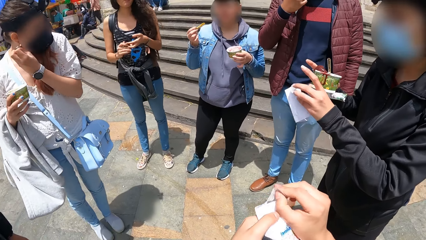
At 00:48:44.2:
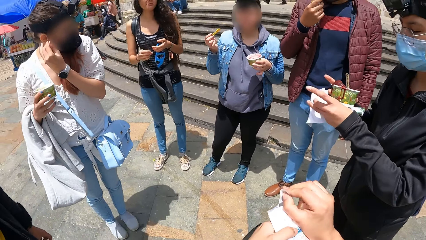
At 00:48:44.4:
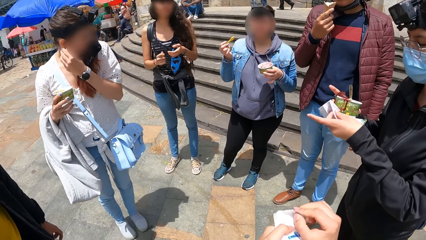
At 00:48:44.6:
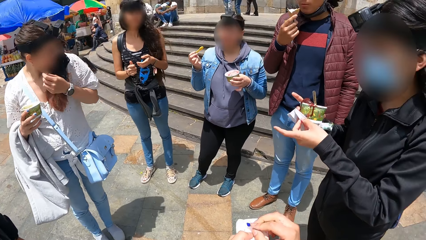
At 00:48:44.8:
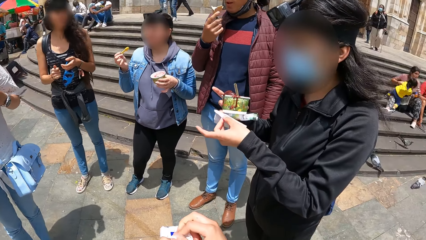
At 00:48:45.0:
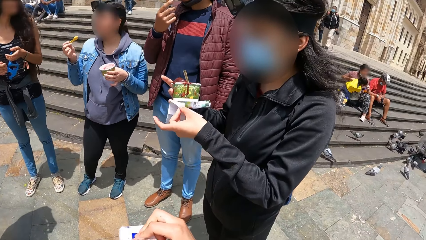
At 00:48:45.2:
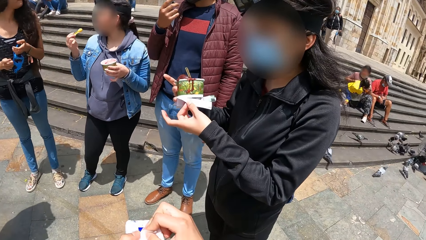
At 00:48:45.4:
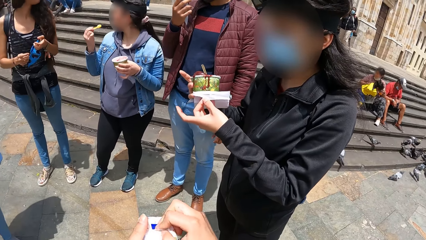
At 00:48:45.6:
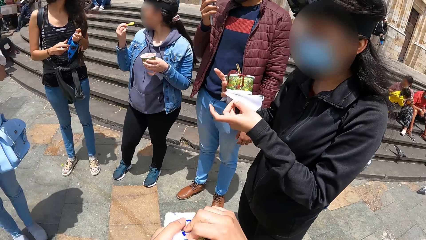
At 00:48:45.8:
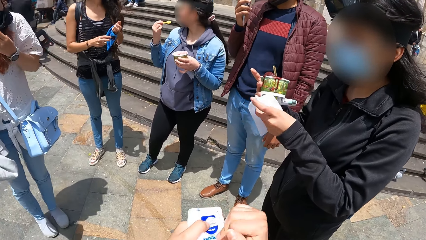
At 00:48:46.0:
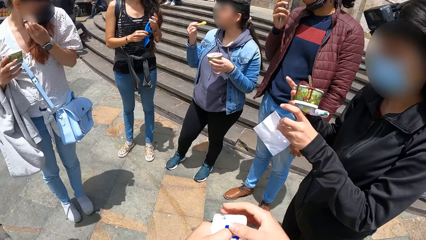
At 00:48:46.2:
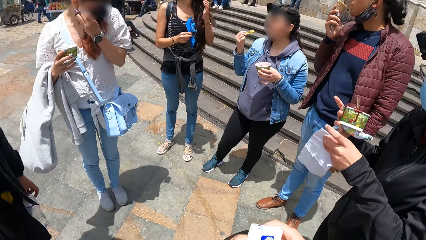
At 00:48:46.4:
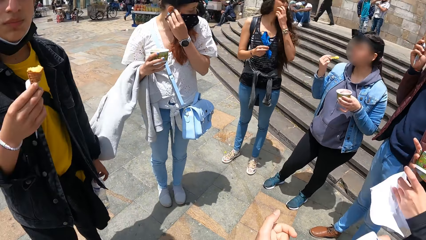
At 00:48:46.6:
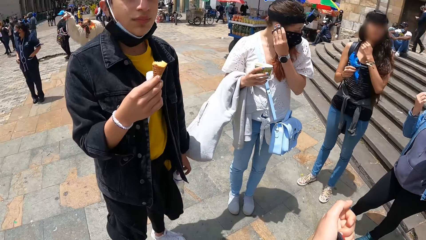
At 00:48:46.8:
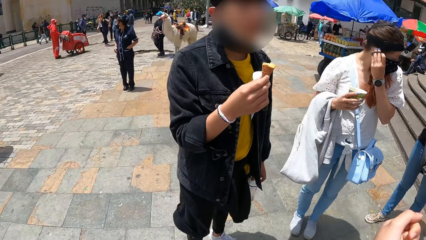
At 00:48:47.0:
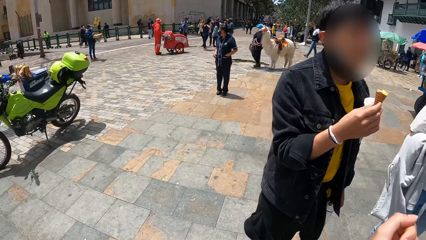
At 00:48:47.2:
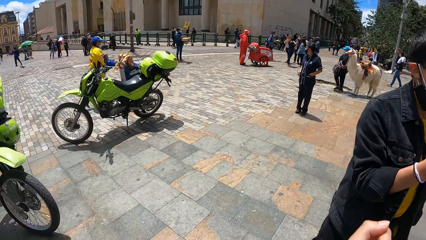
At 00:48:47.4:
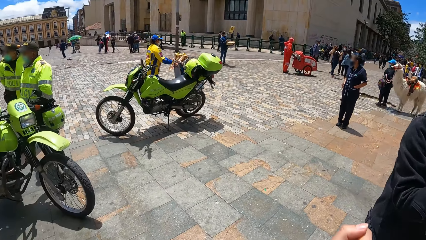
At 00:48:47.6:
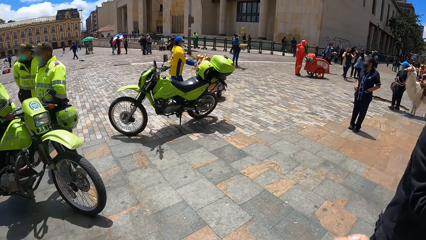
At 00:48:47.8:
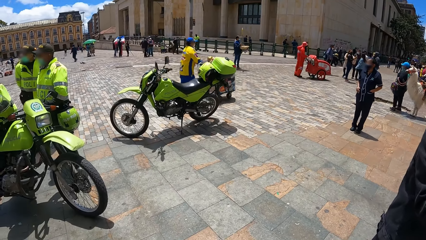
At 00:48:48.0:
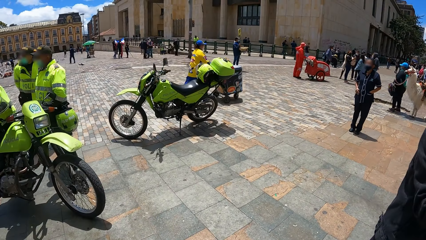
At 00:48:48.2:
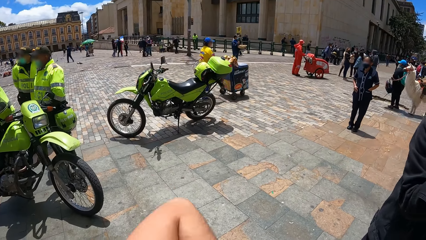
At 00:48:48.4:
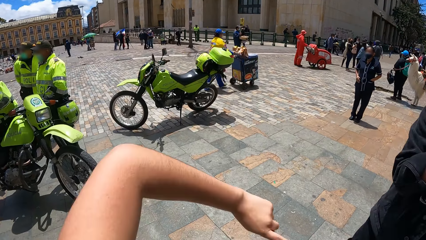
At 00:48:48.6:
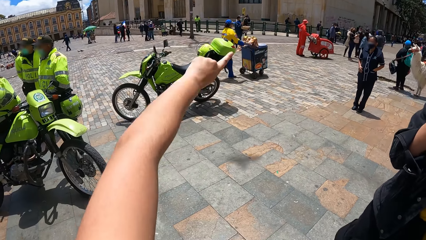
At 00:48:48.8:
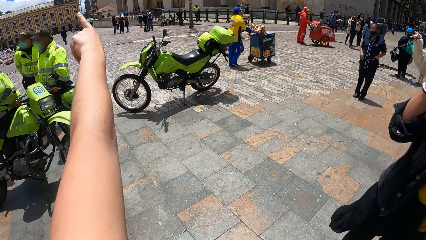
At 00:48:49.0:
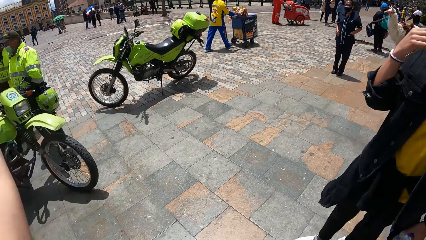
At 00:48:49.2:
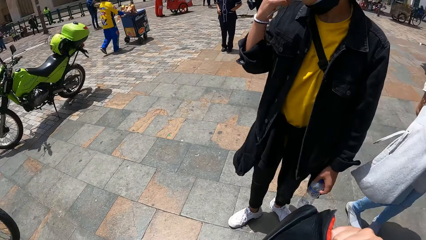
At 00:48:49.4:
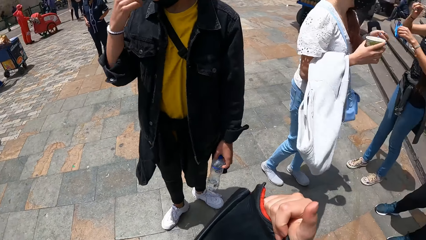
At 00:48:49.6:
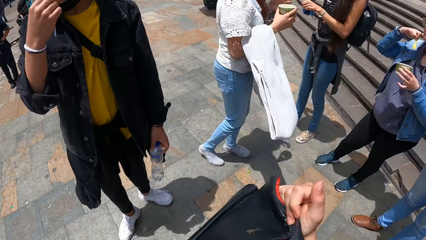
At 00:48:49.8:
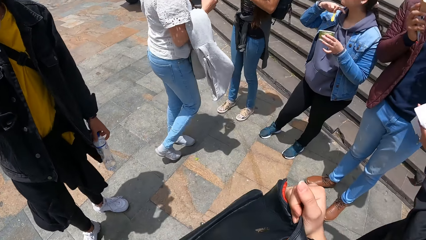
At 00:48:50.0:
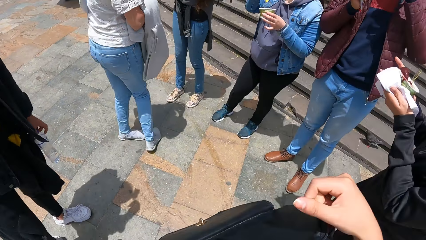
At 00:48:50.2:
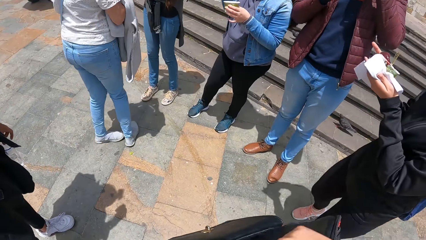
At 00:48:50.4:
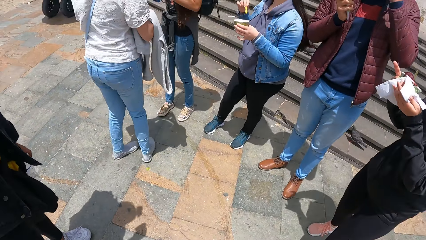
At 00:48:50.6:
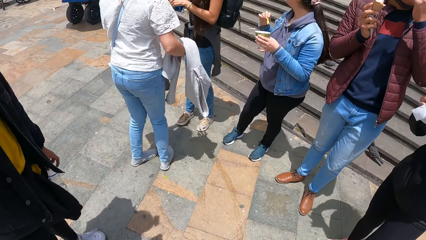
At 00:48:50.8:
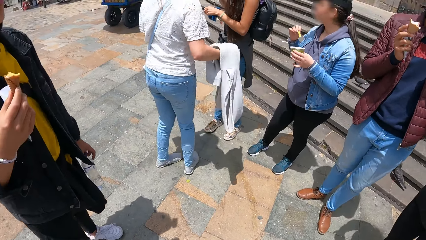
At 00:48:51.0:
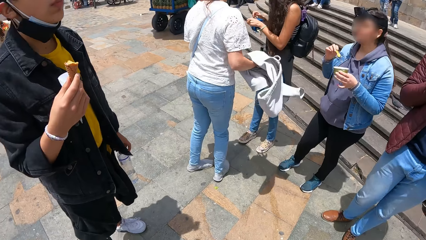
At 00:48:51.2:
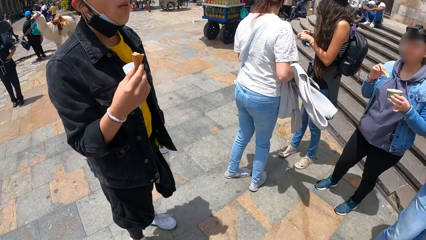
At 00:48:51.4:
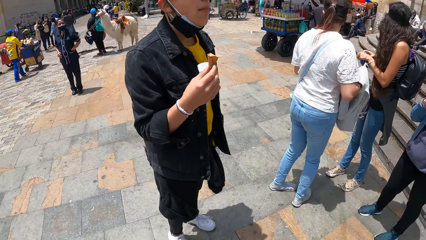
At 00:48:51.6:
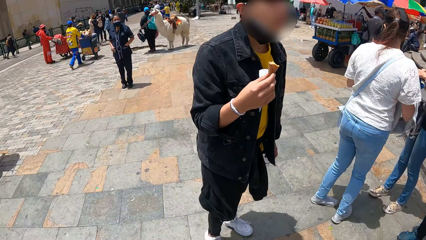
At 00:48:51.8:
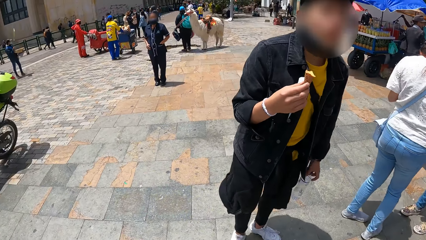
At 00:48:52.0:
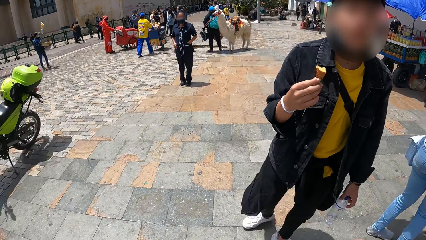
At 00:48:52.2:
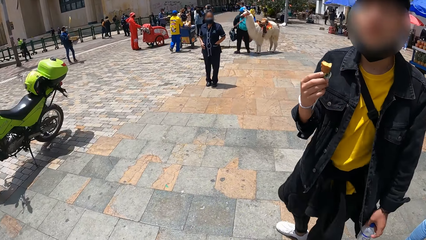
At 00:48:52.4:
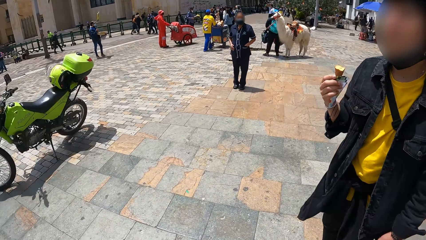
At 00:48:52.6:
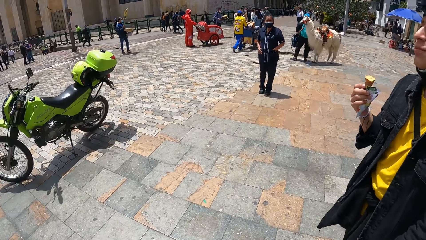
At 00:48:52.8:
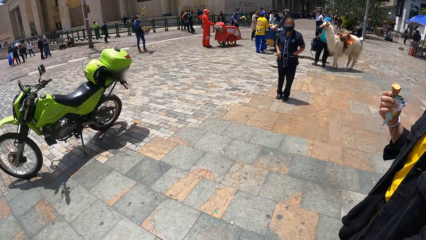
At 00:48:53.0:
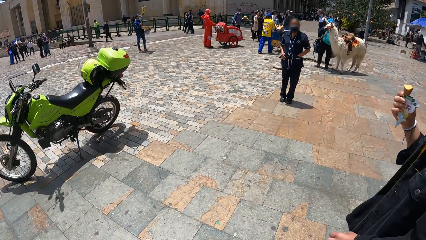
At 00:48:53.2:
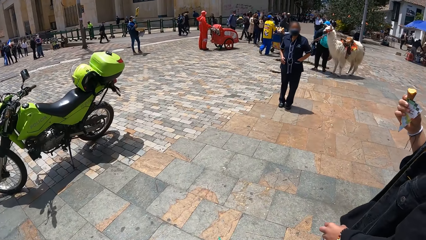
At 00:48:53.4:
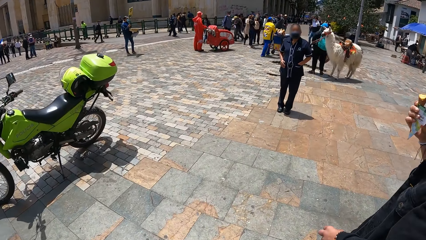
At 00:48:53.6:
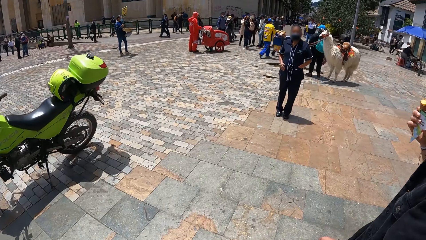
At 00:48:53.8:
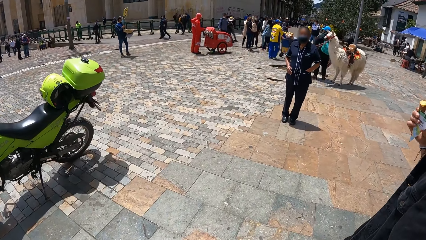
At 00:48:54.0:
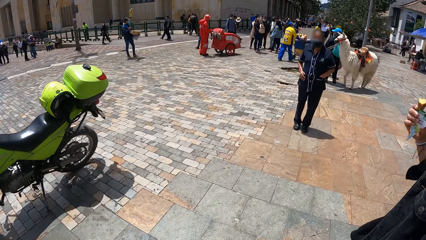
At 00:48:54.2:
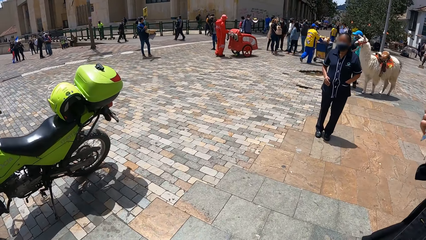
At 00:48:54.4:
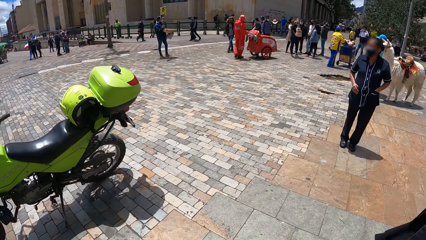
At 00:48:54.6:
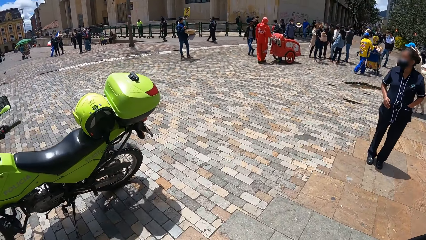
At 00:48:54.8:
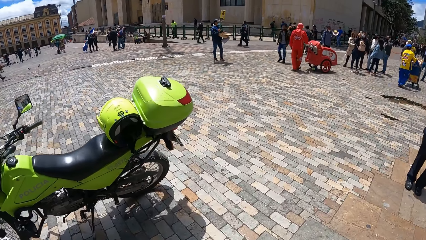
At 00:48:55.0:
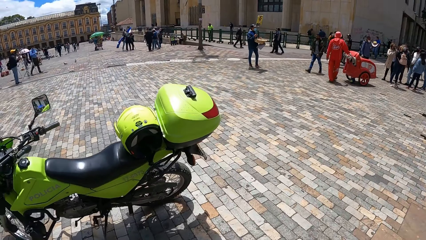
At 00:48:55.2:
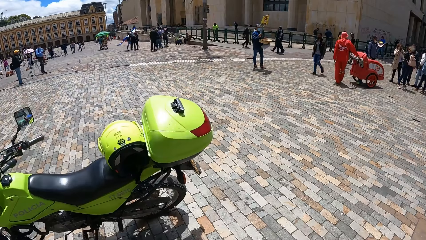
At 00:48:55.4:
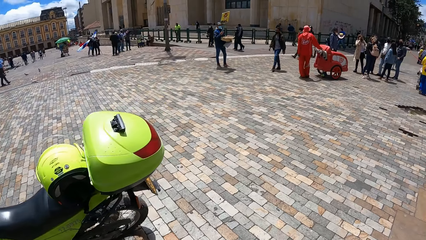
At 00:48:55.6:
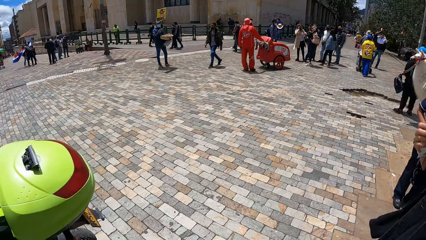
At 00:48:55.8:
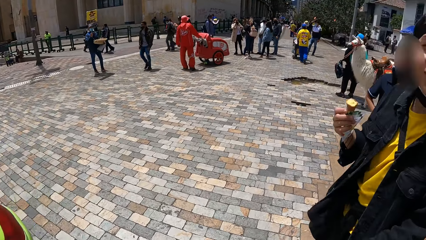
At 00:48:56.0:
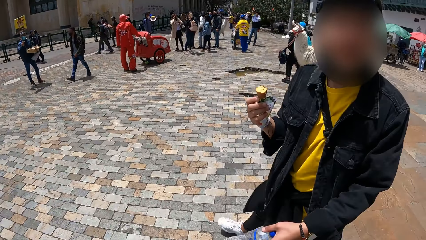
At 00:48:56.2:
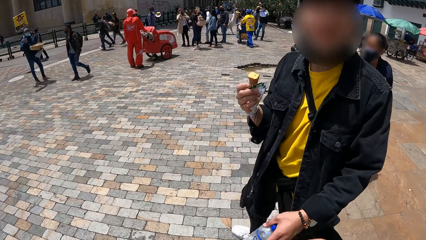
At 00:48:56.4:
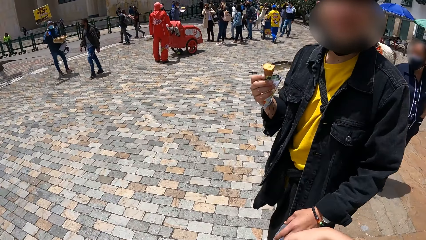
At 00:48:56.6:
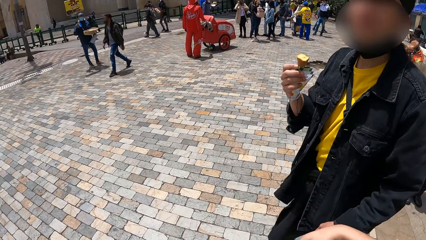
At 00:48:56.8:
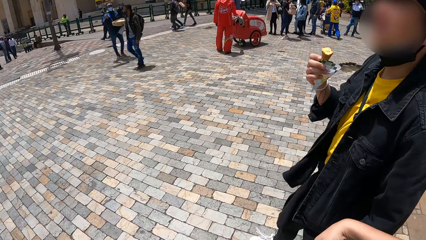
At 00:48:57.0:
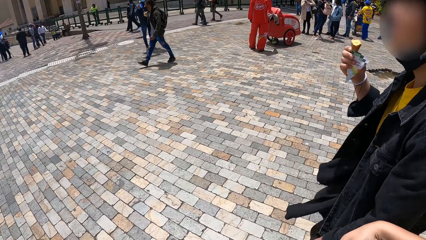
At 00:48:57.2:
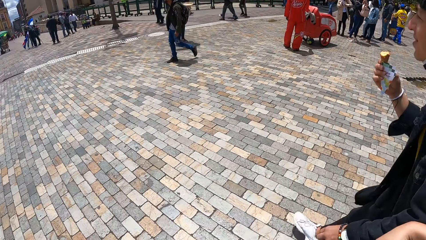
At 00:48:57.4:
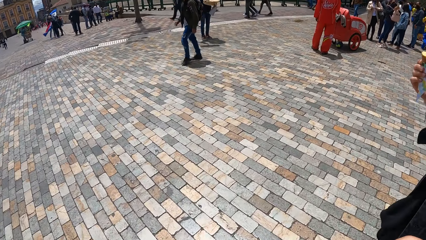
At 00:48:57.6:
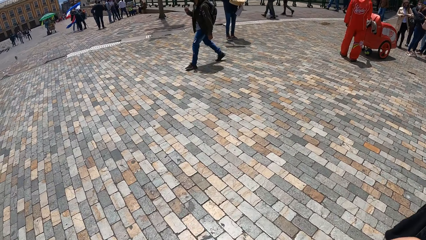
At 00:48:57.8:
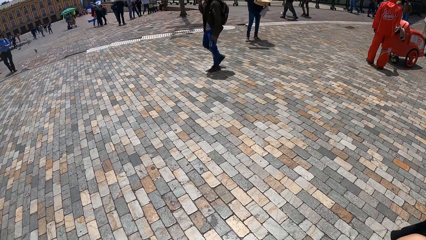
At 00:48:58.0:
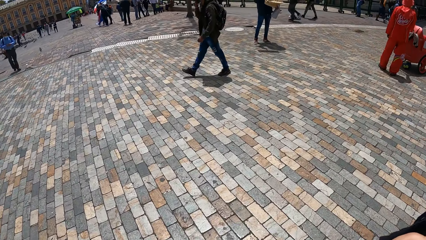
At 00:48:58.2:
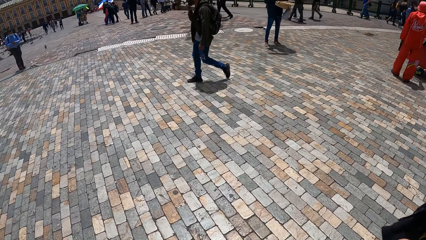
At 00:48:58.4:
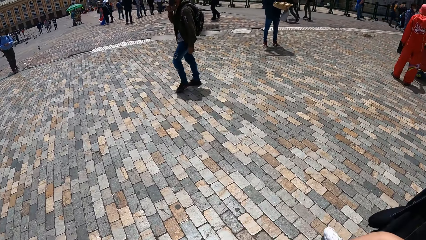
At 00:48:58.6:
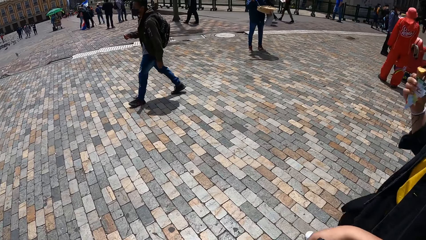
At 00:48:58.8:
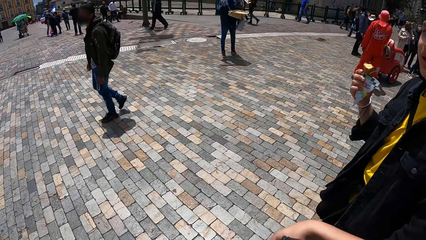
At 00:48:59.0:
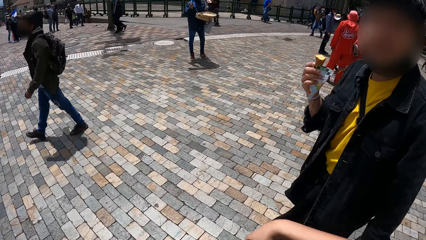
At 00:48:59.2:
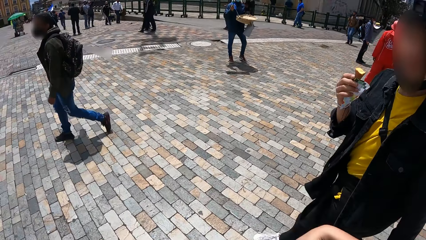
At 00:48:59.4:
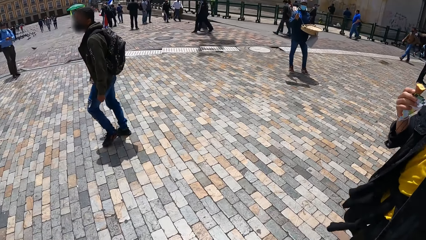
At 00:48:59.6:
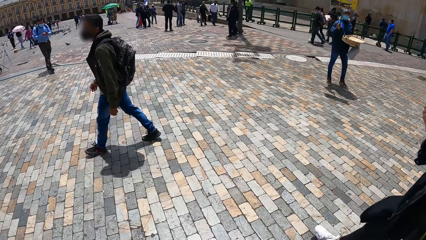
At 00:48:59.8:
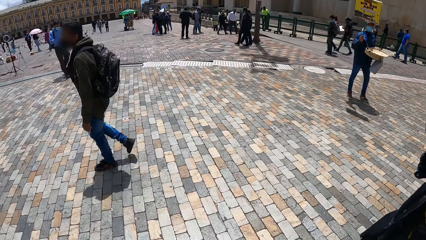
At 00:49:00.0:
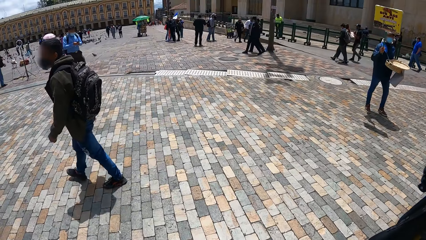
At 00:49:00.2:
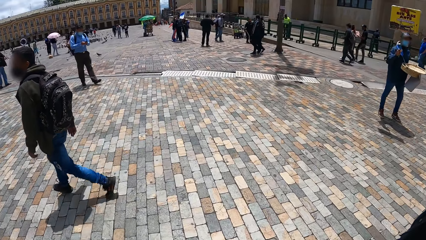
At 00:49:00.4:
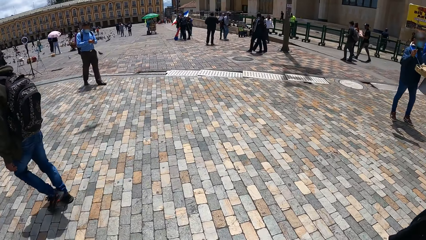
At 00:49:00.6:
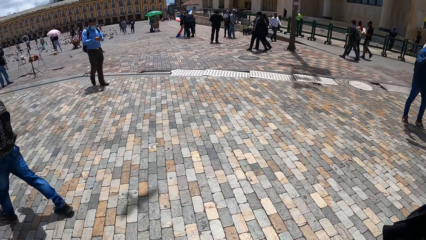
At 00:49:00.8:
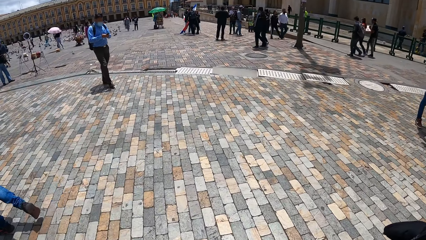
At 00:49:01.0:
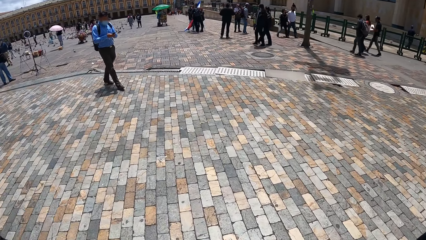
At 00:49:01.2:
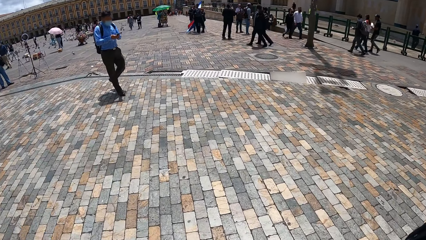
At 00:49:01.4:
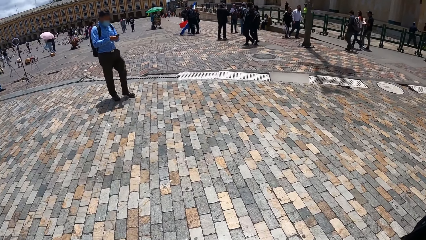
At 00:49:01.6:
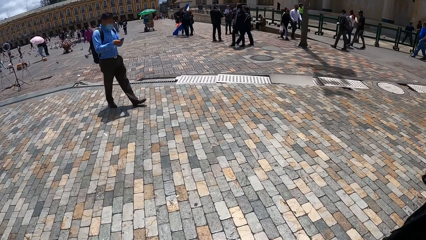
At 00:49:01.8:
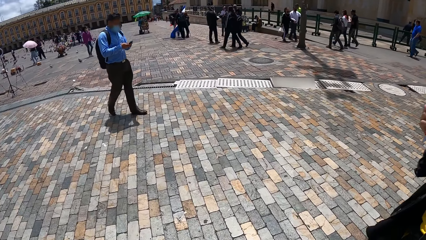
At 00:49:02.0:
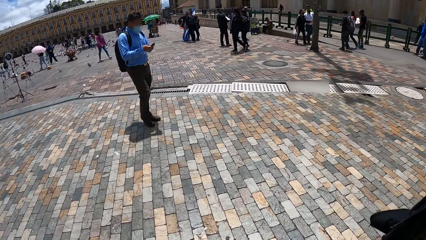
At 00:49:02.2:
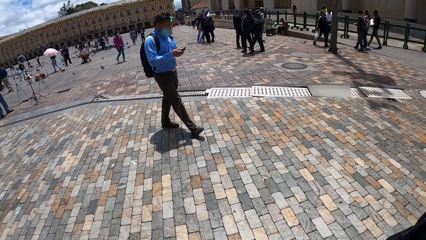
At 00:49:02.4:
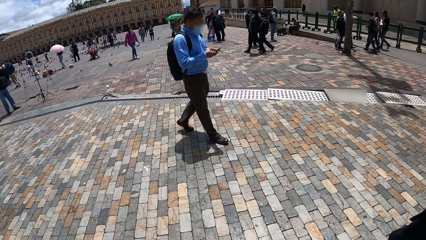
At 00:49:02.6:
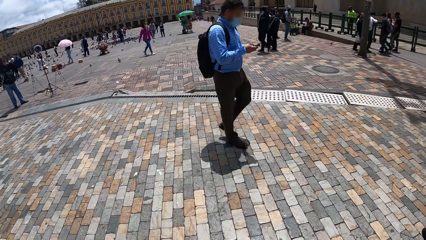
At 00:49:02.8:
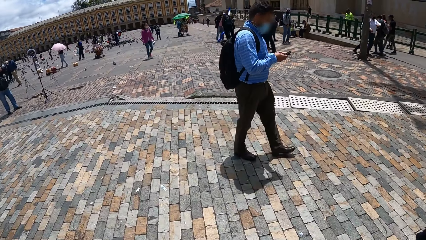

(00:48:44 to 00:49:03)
A woman adjusts the serviette with her hands. Another woman touches her ear with her left hand. The camera wearer covers a packet of serviettes. They look around. They point with a finger. They look around. They walk along the road with a man. They move towards a motorbike. They look at the motorbike. They converse with the man. They walk on an open field.
